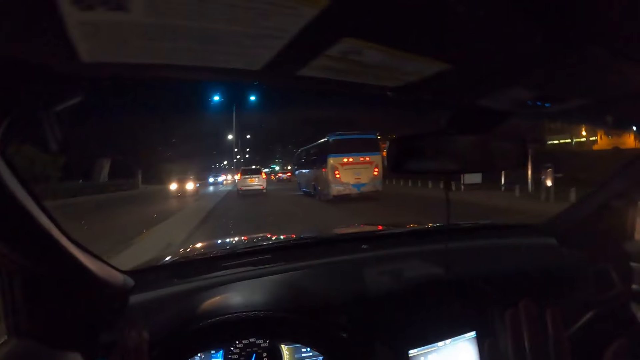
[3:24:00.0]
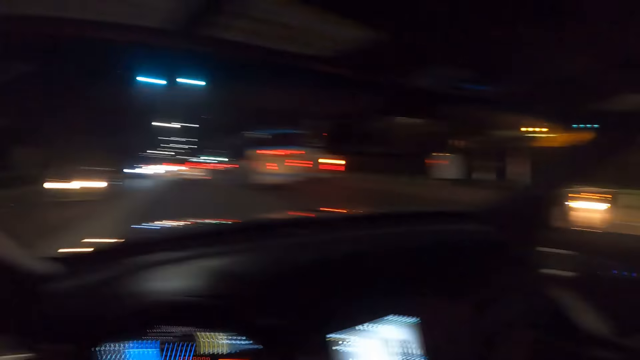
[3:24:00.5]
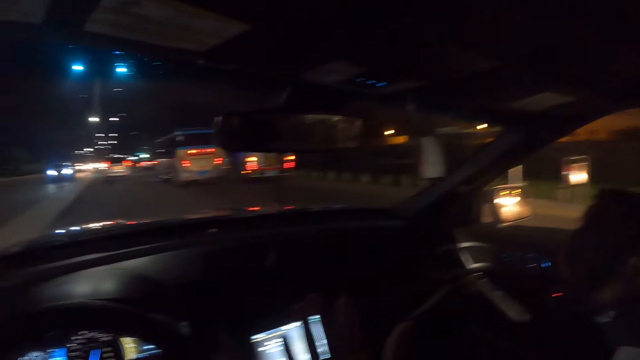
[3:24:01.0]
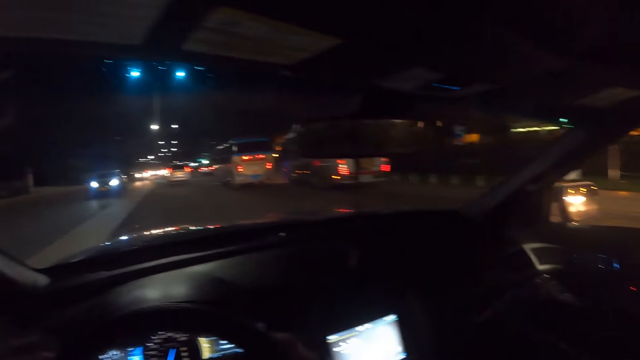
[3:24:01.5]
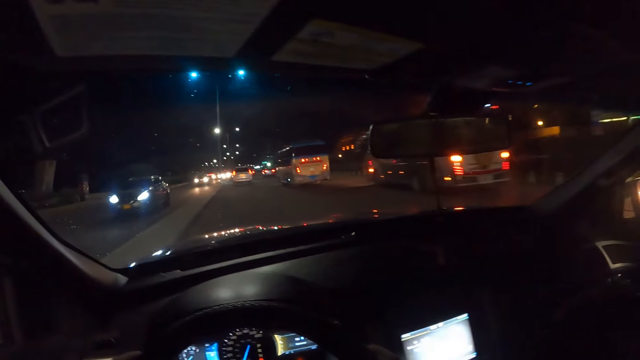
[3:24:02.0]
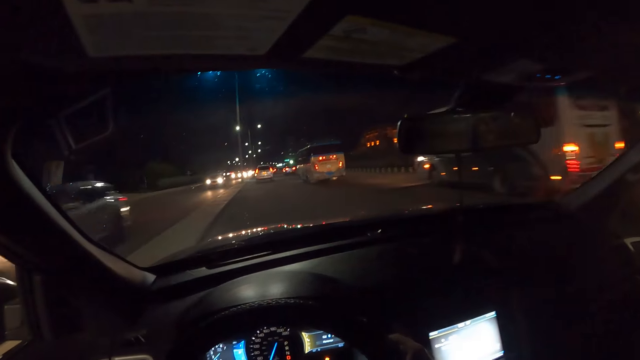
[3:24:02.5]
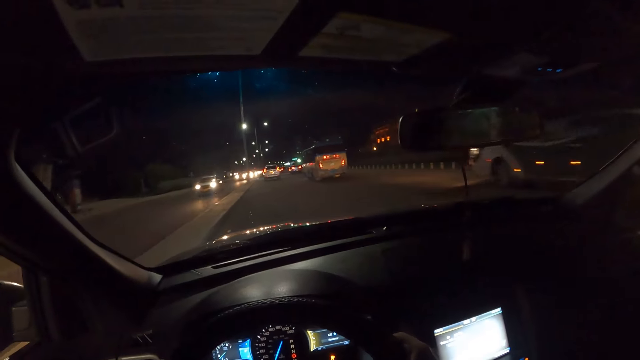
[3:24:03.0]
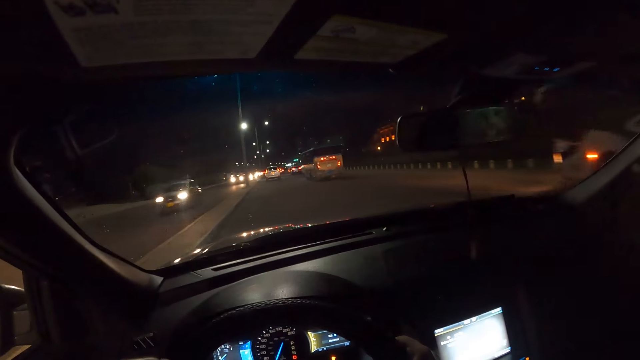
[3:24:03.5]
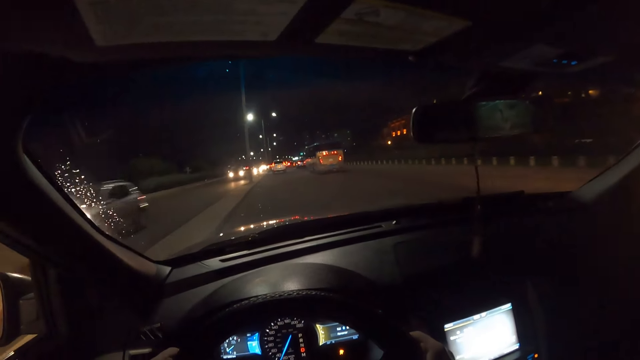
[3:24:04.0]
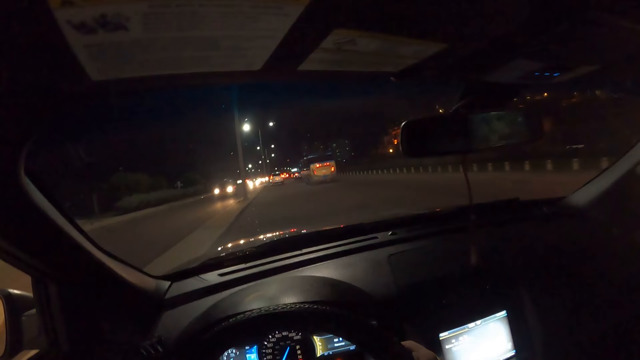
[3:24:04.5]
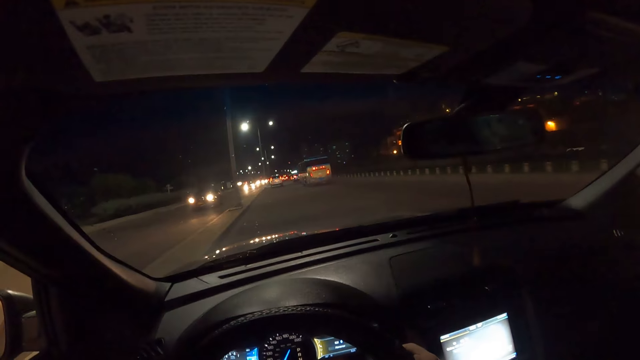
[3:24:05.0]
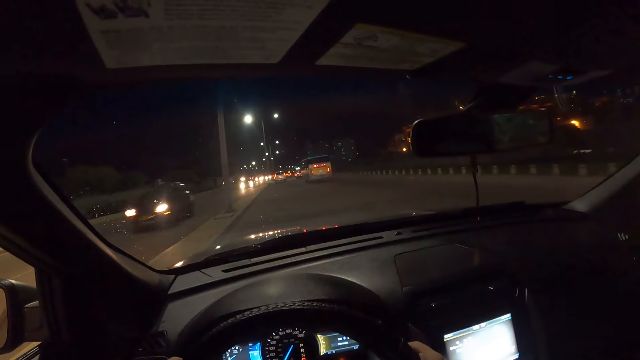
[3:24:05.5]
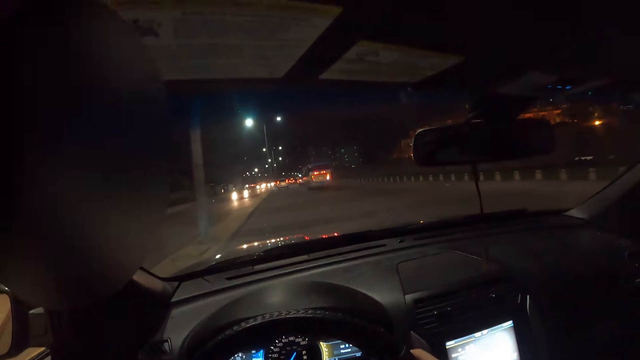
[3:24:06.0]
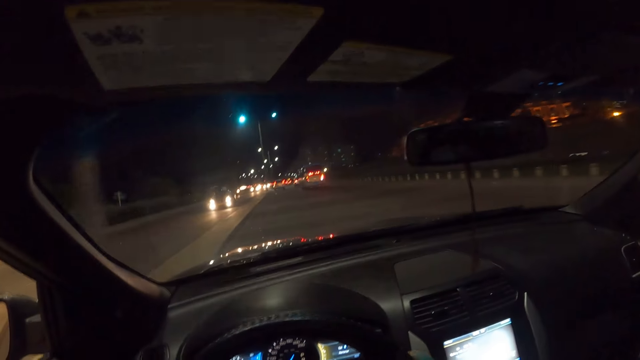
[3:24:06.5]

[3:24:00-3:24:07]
The camera wearer drives the car with the car steering in both hands.

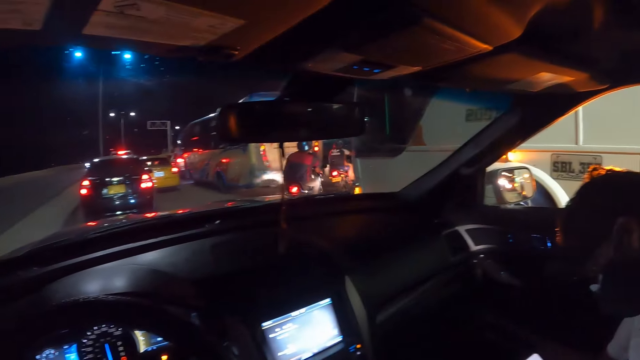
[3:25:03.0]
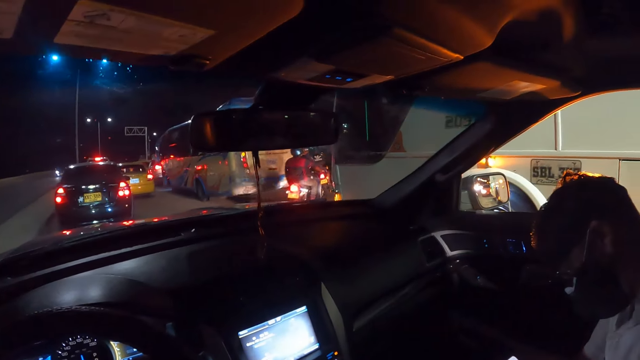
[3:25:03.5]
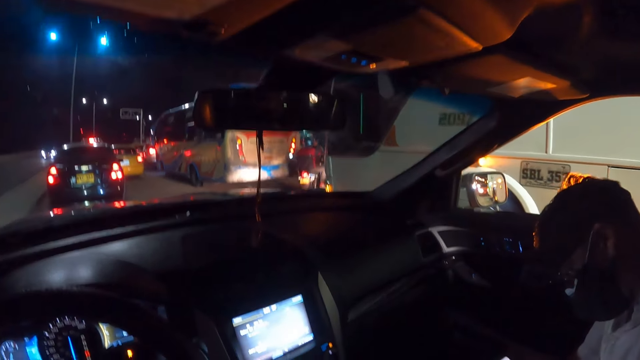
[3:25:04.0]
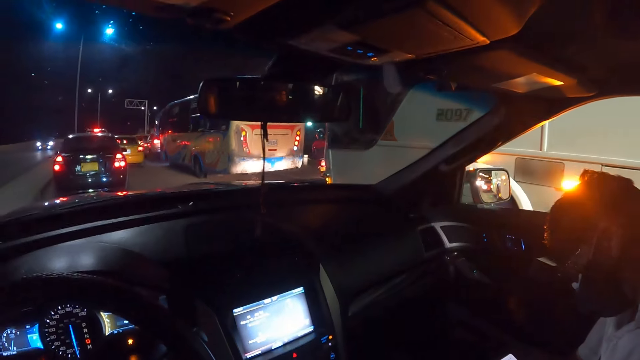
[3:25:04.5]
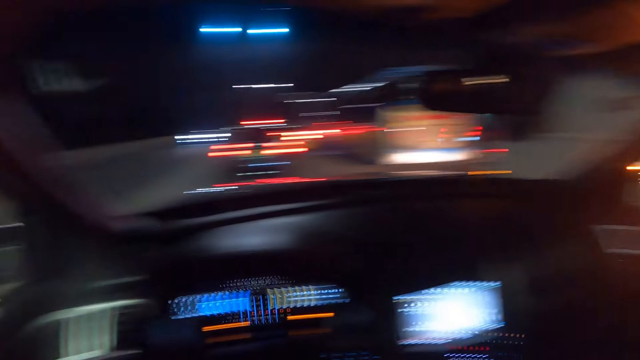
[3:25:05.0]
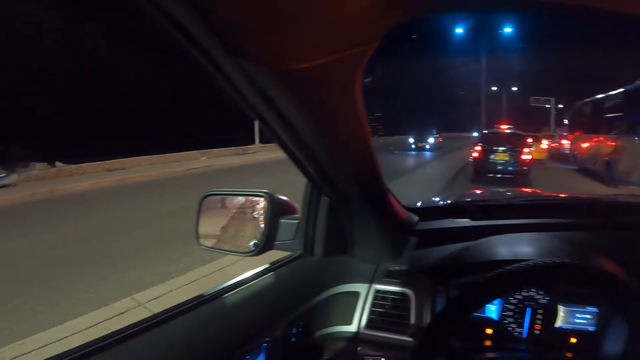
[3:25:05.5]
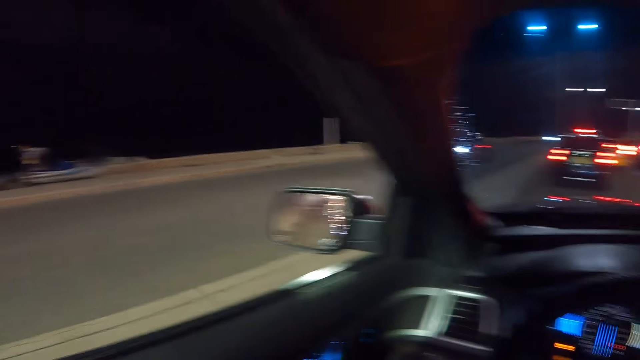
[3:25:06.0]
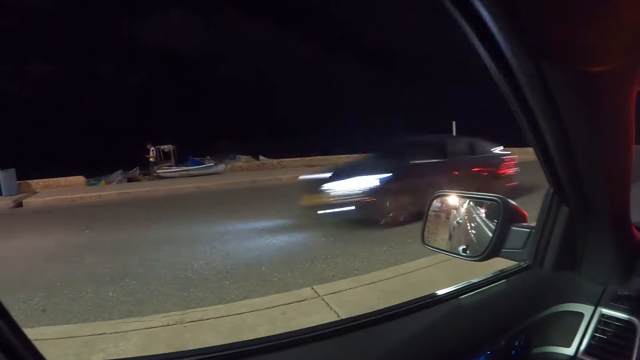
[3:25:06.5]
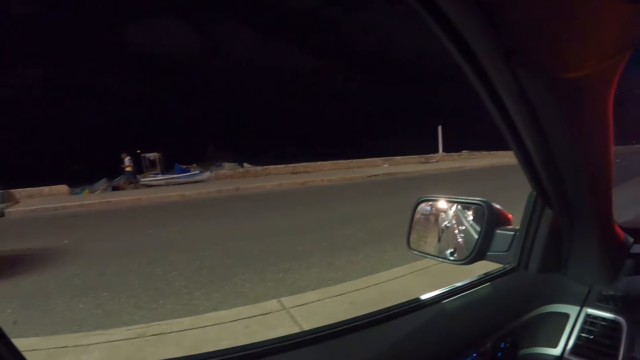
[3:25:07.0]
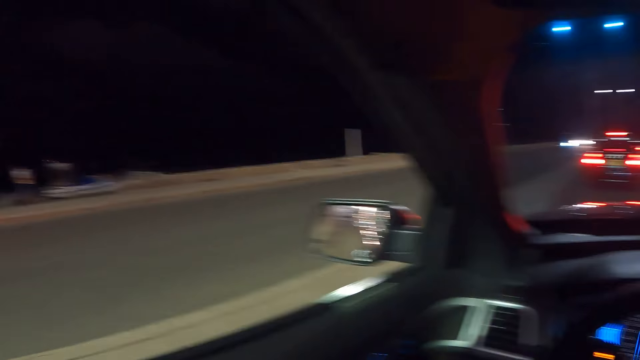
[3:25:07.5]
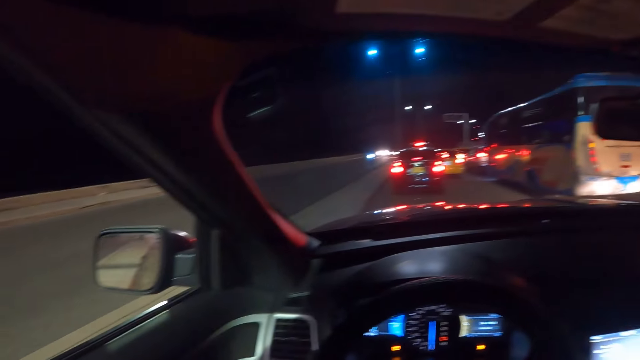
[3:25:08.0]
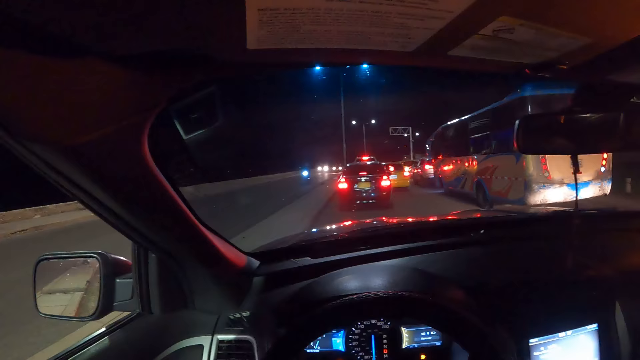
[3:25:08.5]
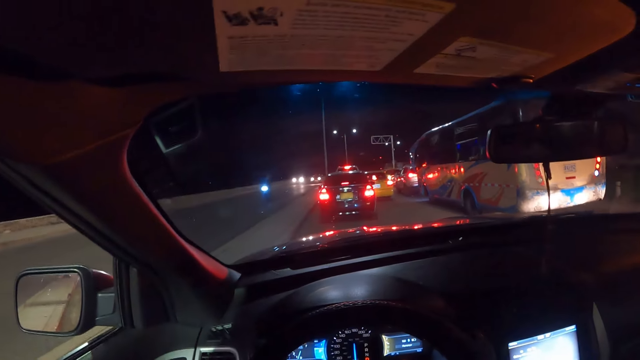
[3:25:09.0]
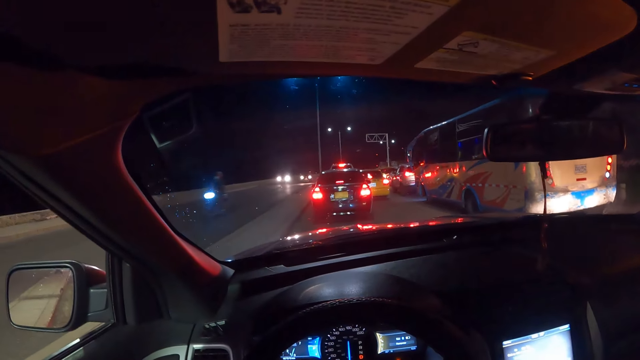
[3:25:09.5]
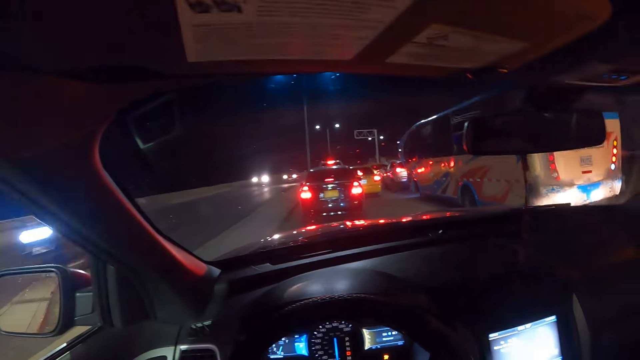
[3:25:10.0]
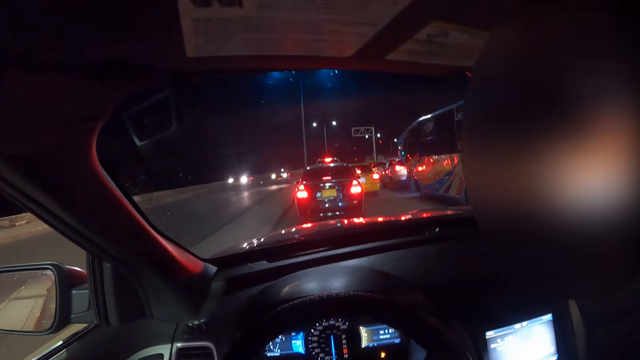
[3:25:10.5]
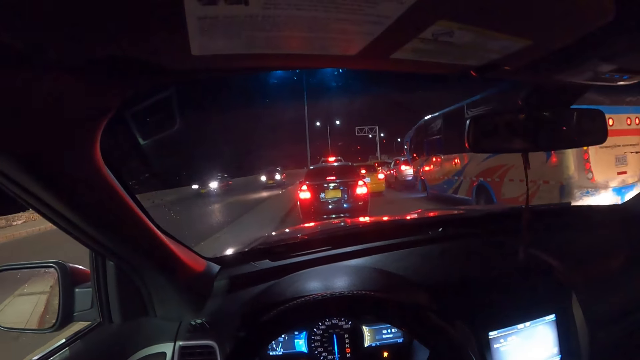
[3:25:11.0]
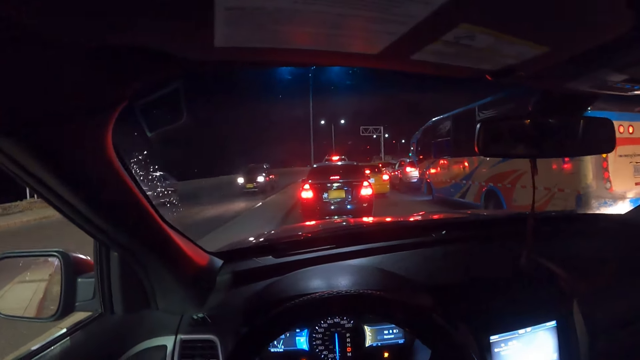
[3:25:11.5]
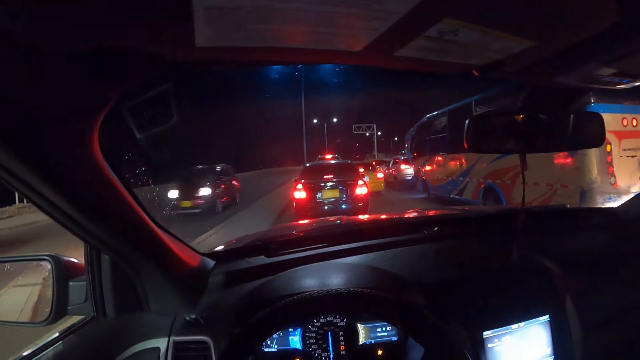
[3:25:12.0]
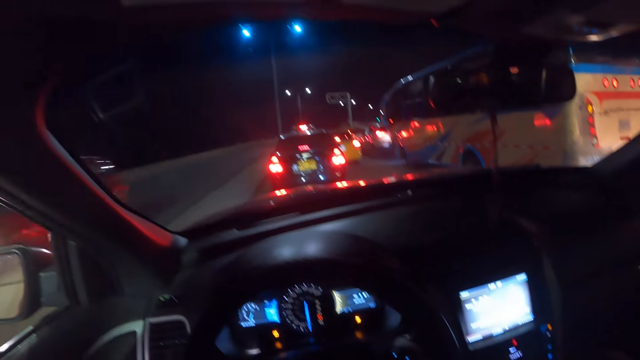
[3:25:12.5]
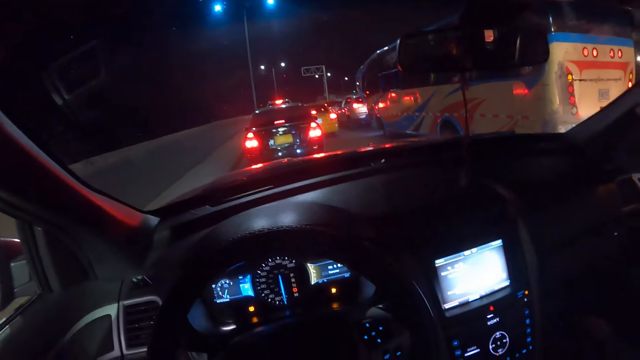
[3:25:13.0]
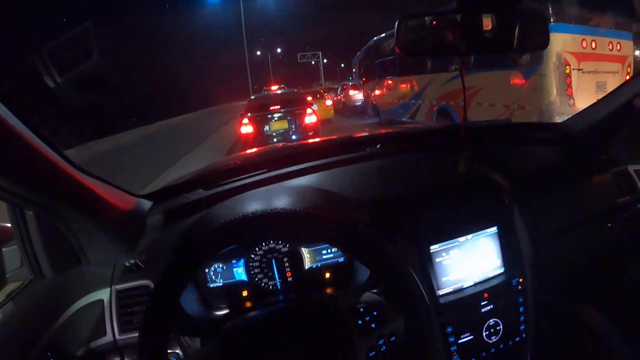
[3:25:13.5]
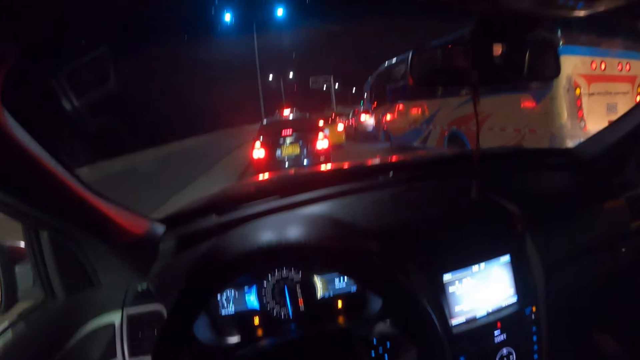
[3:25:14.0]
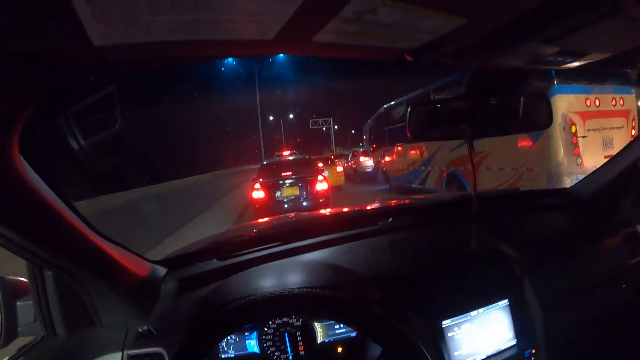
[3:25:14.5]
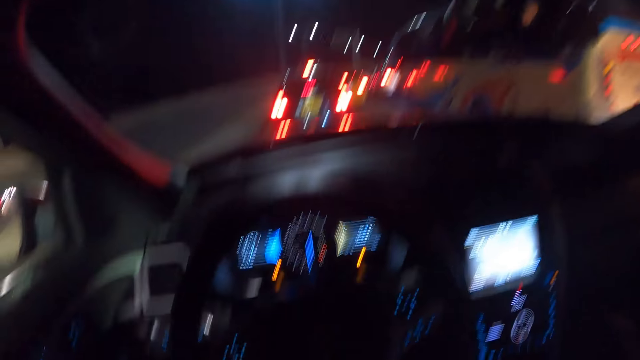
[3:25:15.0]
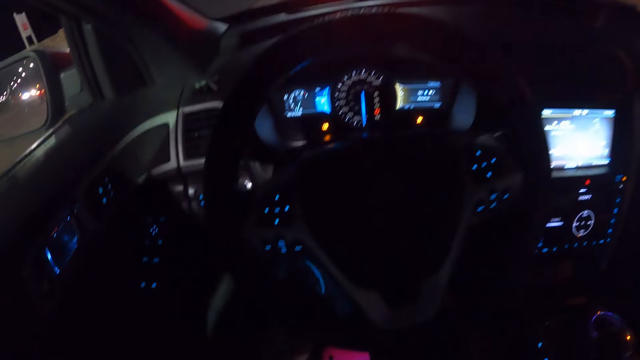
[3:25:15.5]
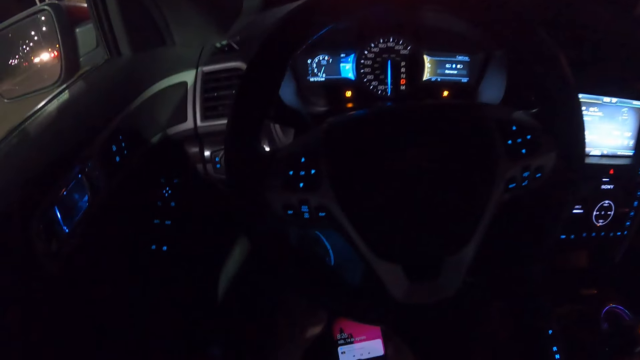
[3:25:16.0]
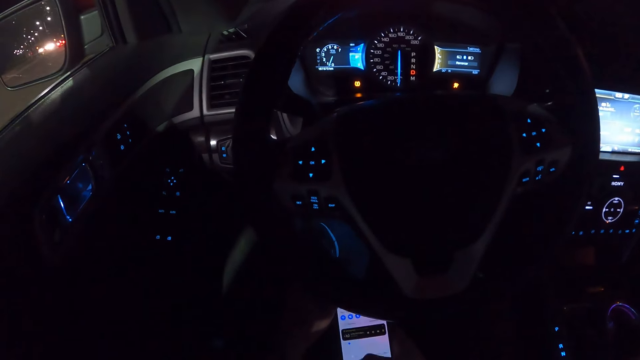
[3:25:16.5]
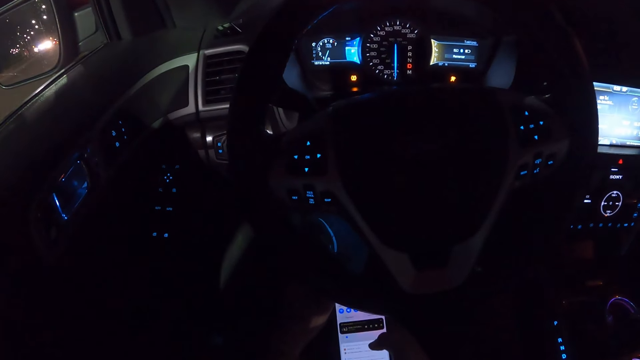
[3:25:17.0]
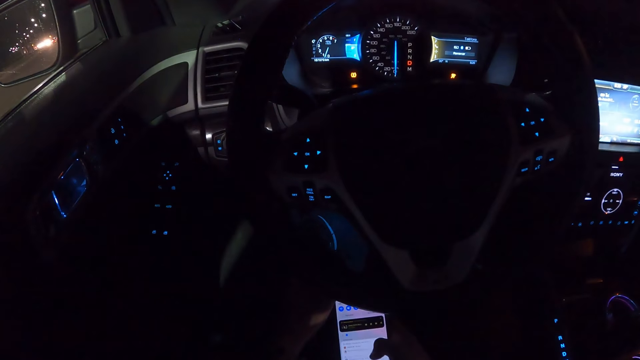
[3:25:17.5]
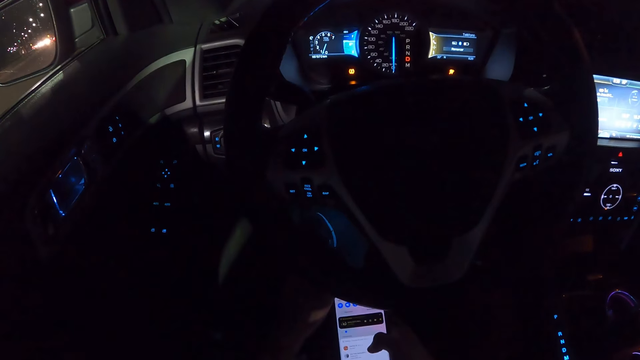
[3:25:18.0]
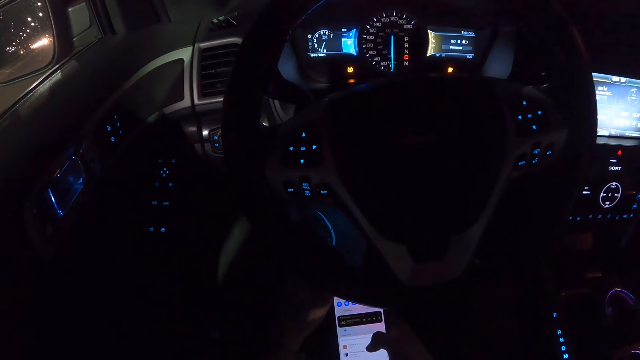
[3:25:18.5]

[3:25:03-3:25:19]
The camera wearer looks around. He drives on the road. He presses a phone with his right hand. He looks around.
